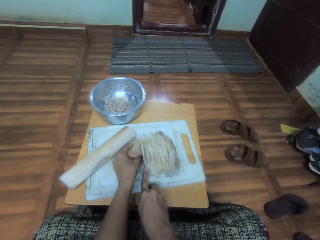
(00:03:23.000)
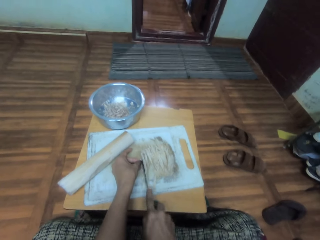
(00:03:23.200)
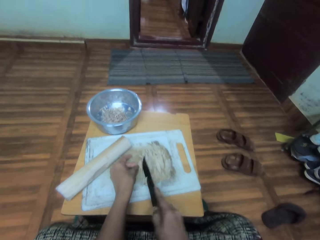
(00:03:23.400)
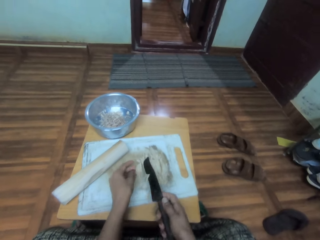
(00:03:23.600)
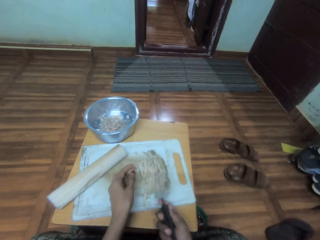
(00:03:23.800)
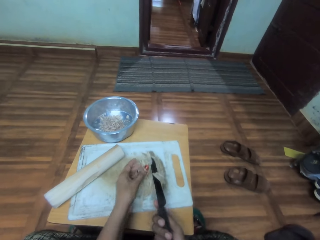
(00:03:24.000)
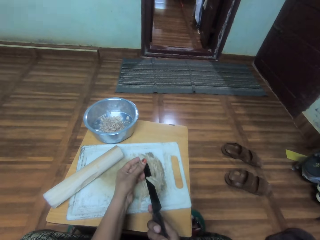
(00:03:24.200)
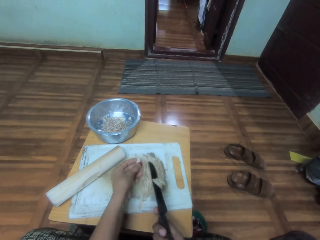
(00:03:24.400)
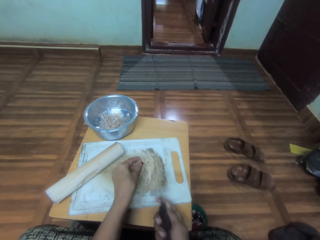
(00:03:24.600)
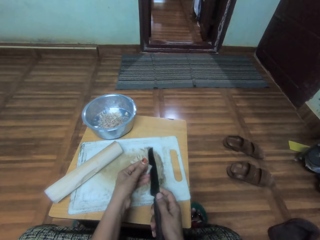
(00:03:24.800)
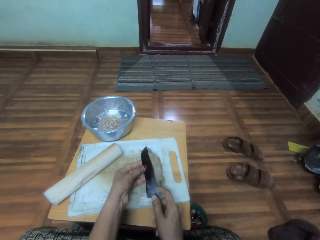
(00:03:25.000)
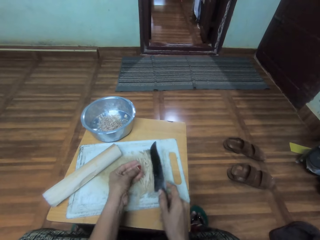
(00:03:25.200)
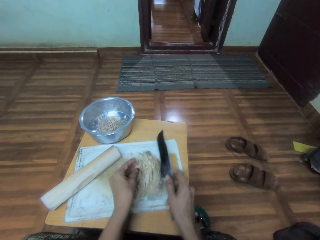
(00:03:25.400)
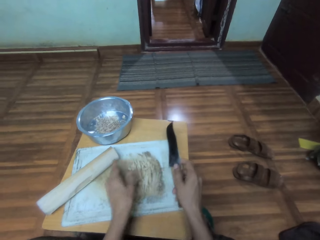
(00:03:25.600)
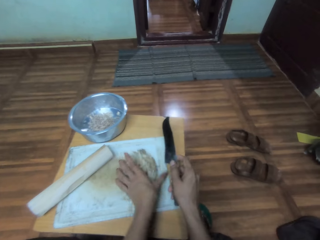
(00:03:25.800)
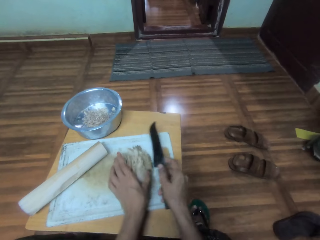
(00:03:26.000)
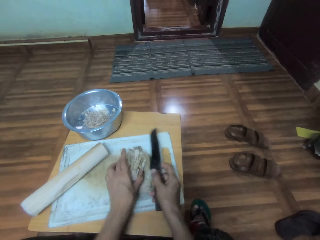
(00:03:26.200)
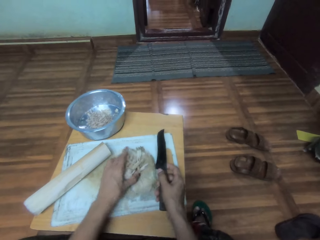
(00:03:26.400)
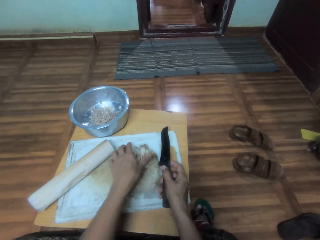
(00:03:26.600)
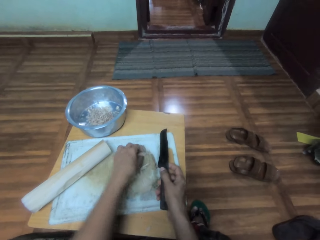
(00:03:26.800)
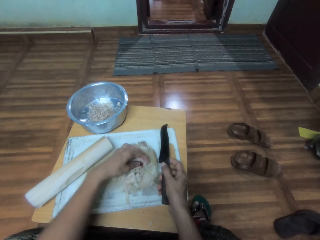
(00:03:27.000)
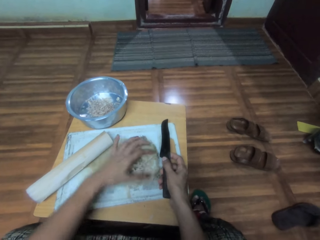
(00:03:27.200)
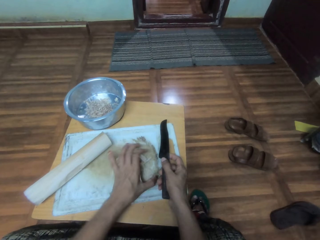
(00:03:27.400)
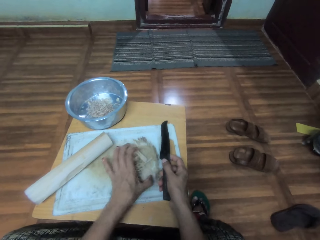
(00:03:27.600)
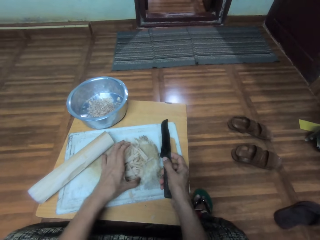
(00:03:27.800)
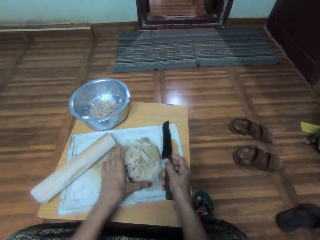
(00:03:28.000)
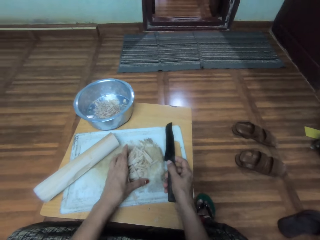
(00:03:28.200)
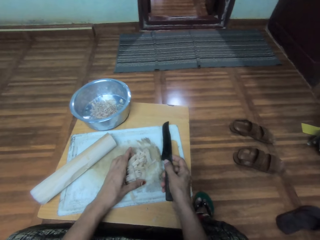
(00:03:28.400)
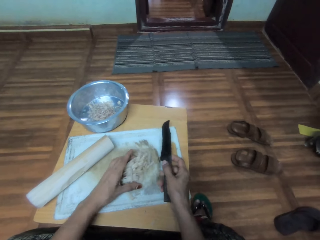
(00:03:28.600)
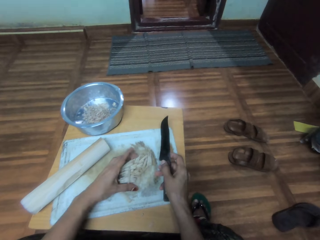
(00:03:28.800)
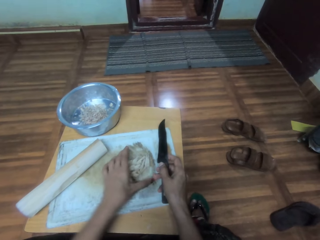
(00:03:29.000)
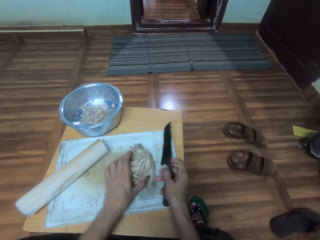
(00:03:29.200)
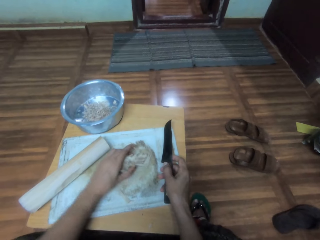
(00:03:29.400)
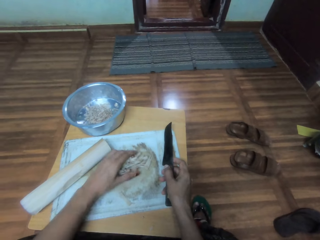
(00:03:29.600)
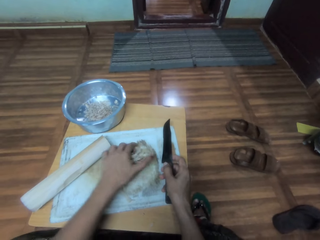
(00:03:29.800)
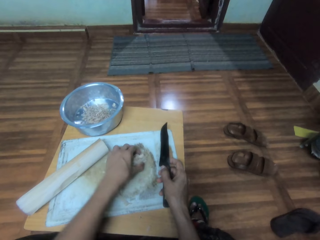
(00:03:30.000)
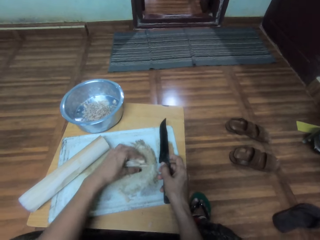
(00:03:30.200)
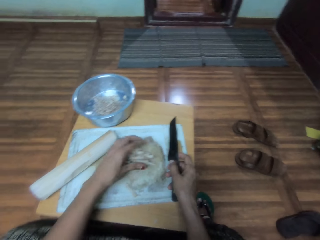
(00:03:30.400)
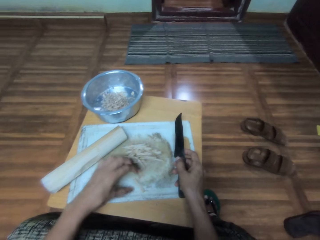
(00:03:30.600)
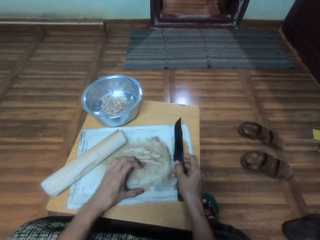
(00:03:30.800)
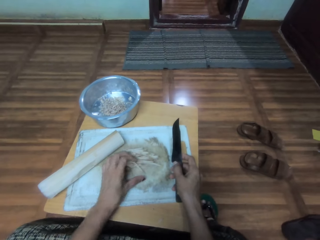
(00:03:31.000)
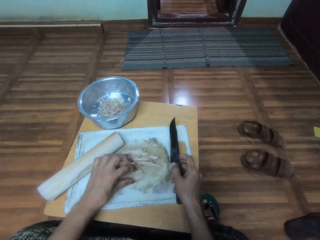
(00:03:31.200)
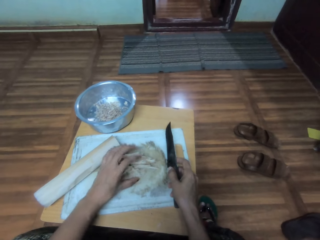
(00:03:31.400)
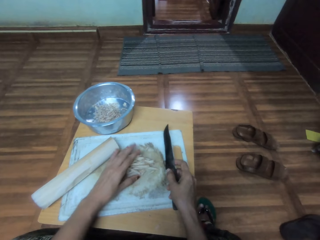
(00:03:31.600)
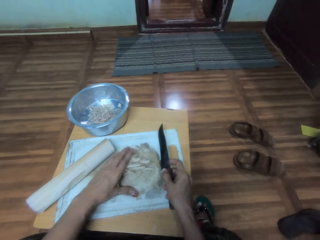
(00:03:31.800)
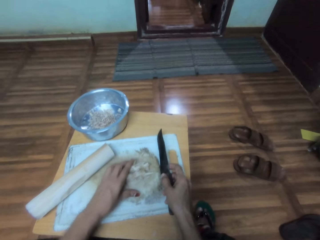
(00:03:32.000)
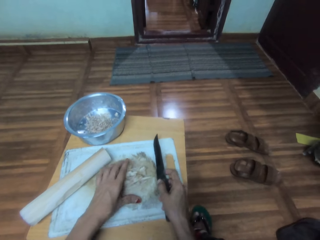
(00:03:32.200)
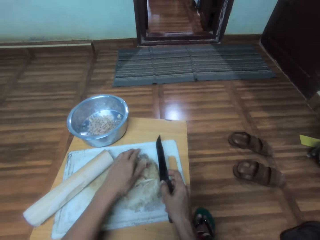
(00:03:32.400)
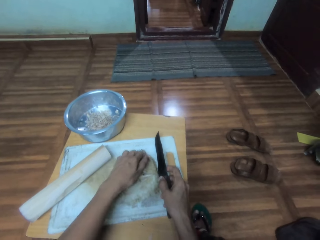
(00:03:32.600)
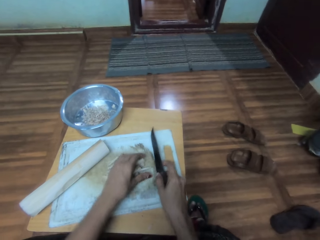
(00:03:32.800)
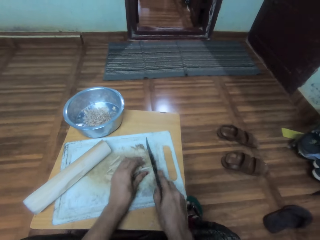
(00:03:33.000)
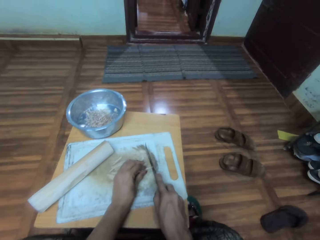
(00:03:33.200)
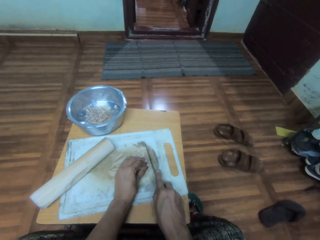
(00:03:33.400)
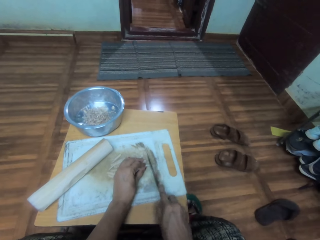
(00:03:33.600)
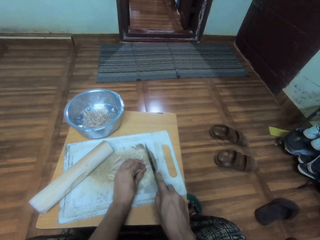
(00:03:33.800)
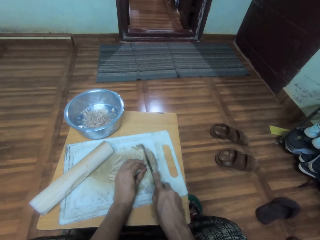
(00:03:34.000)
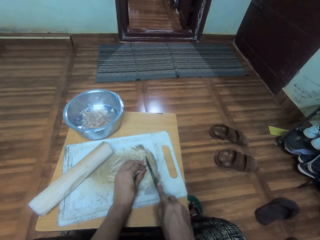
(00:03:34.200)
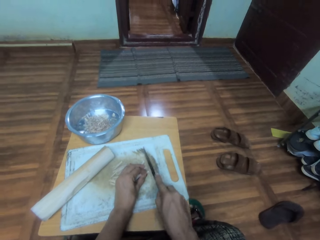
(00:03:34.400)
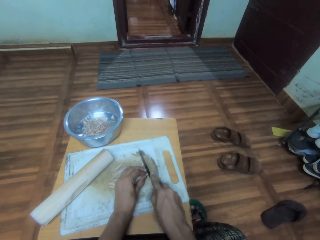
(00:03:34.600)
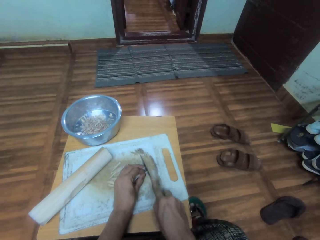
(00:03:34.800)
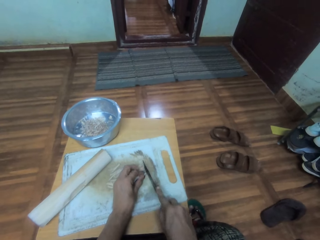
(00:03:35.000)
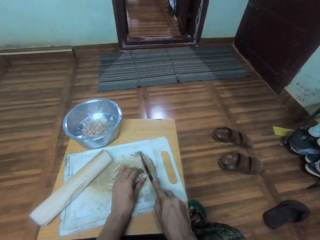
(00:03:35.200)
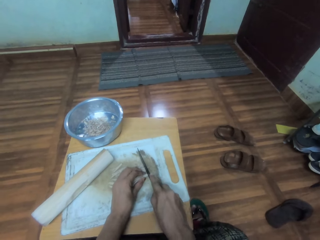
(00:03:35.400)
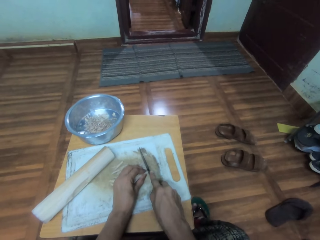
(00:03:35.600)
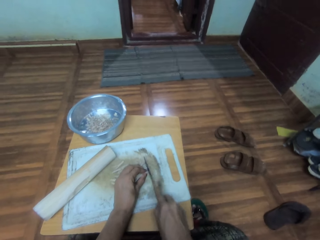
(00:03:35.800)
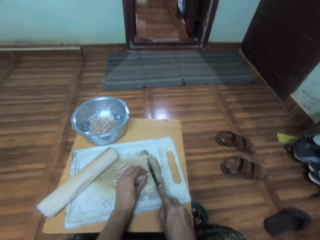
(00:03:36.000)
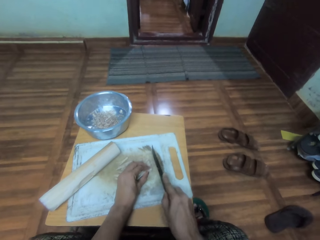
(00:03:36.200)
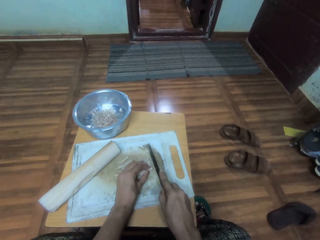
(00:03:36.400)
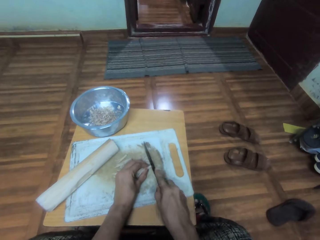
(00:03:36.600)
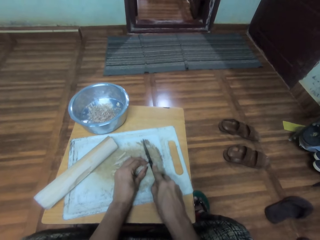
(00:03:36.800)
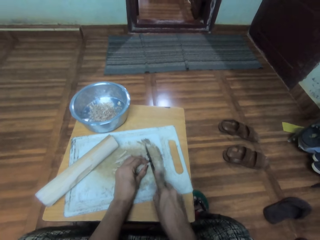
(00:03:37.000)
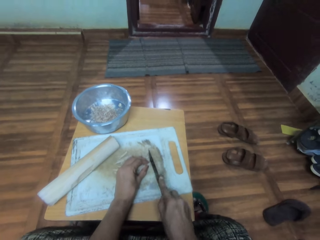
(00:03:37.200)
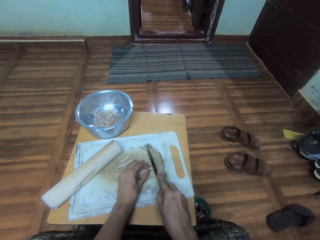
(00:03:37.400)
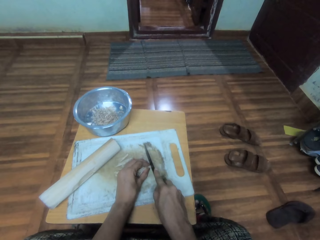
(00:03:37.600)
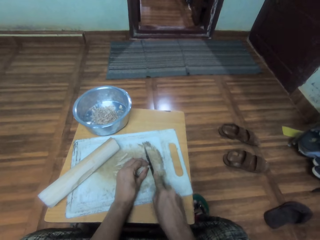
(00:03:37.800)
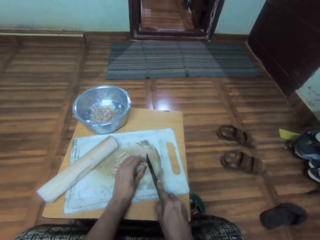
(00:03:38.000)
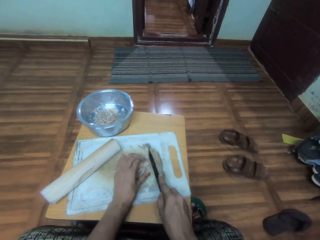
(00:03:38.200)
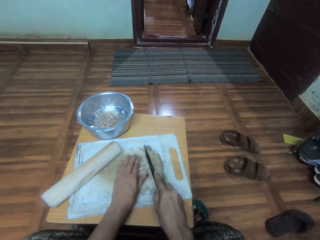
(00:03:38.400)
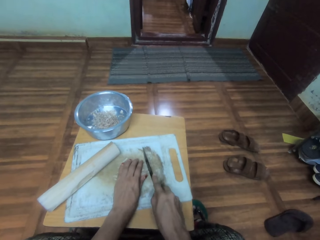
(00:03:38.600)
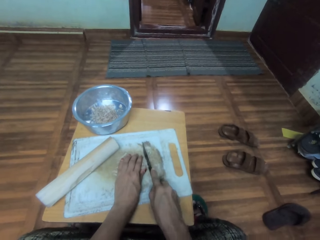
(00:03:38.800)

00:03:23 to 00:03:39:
The camera wearer removes cassava pieces from the knife with a finger. They hold something on a chopping board. They adjust the cassava pieces on the chopping board. They cut the cassava pieces with the knife.

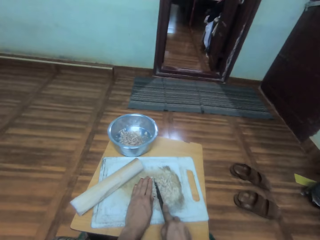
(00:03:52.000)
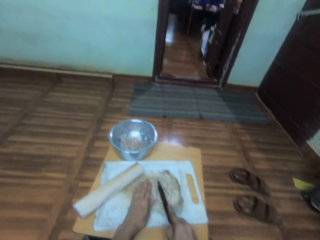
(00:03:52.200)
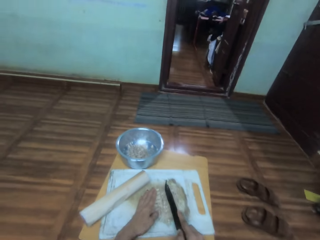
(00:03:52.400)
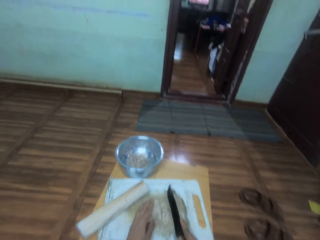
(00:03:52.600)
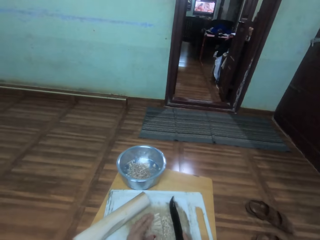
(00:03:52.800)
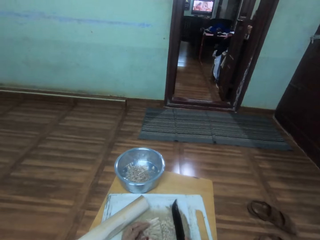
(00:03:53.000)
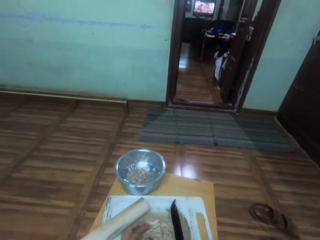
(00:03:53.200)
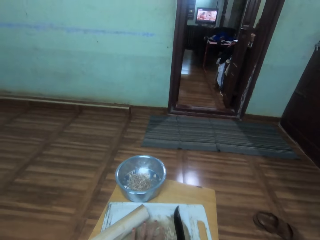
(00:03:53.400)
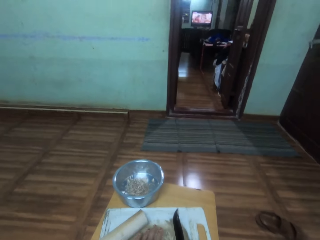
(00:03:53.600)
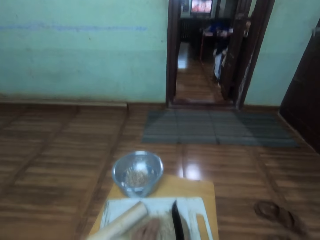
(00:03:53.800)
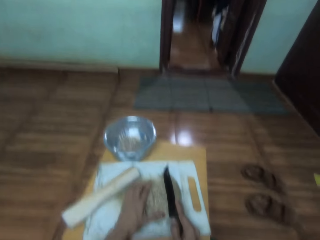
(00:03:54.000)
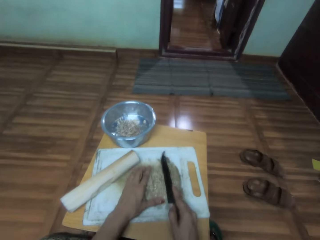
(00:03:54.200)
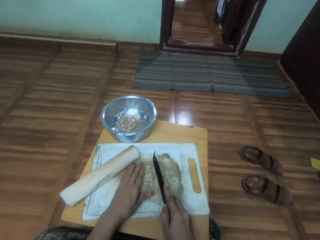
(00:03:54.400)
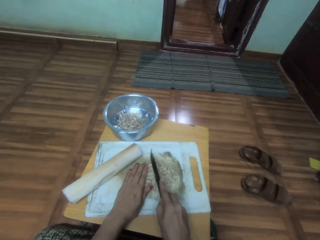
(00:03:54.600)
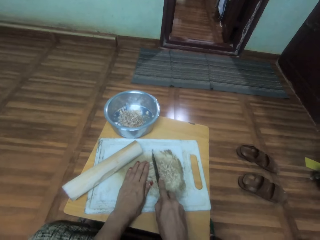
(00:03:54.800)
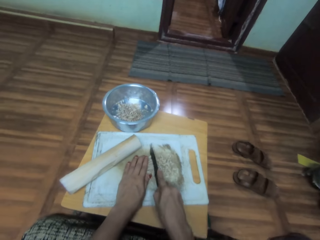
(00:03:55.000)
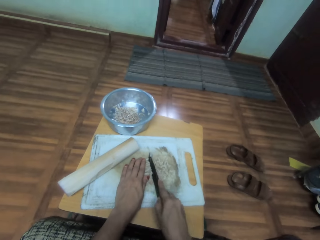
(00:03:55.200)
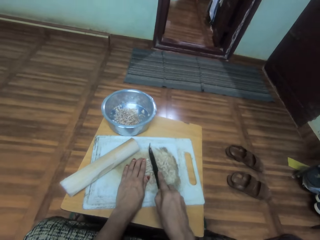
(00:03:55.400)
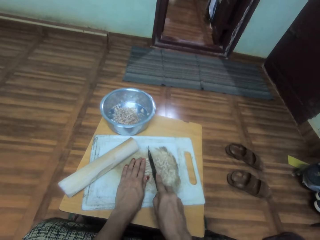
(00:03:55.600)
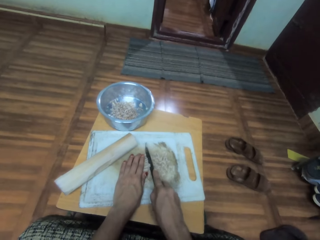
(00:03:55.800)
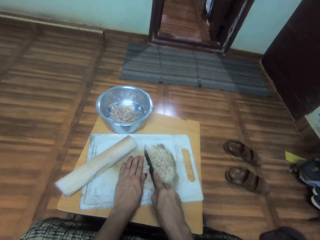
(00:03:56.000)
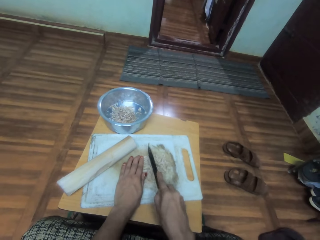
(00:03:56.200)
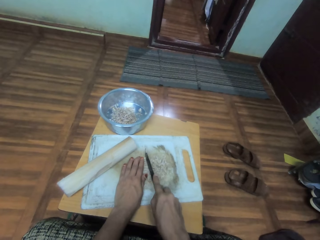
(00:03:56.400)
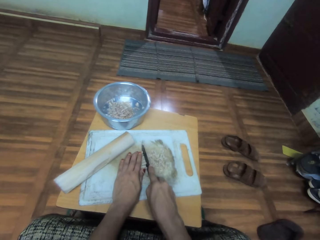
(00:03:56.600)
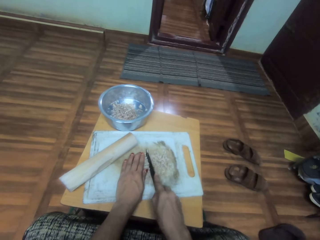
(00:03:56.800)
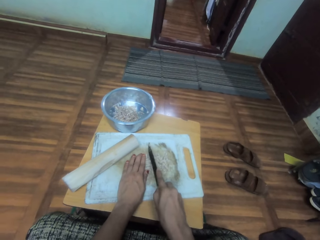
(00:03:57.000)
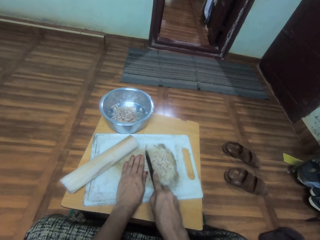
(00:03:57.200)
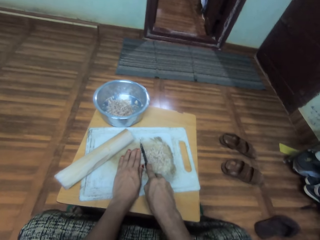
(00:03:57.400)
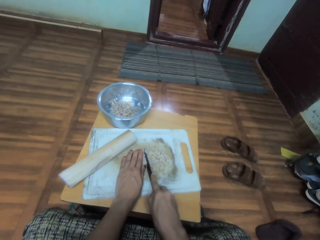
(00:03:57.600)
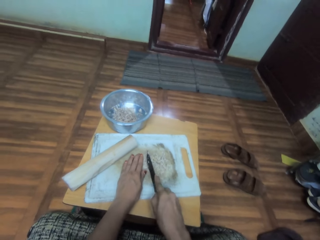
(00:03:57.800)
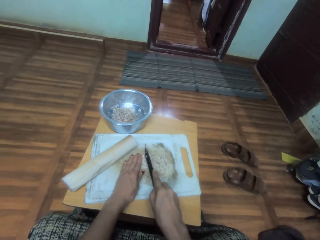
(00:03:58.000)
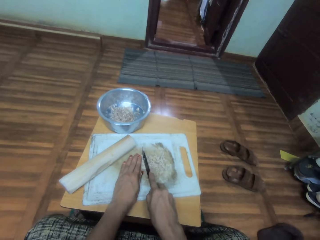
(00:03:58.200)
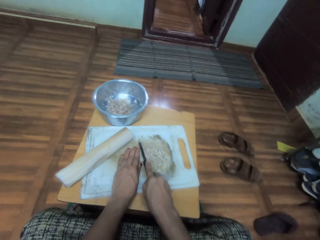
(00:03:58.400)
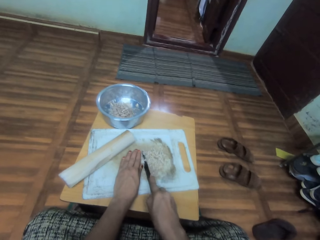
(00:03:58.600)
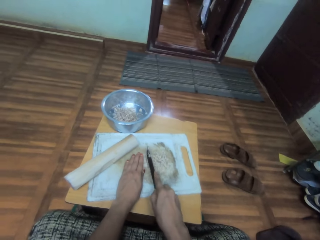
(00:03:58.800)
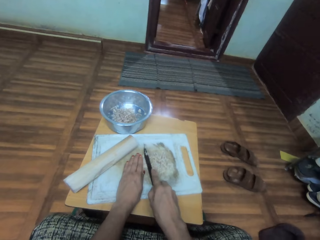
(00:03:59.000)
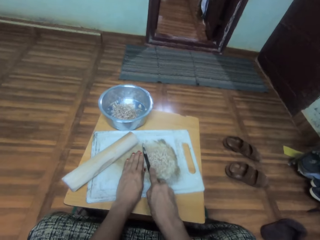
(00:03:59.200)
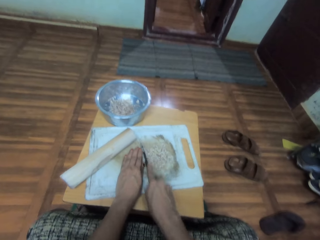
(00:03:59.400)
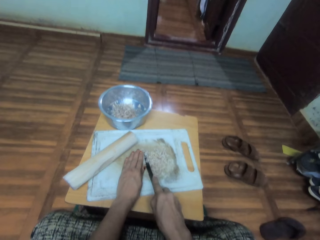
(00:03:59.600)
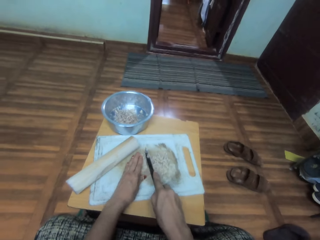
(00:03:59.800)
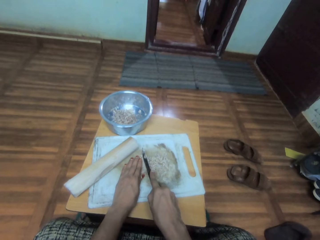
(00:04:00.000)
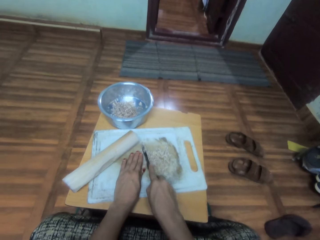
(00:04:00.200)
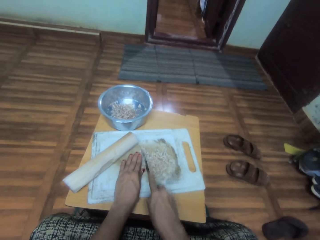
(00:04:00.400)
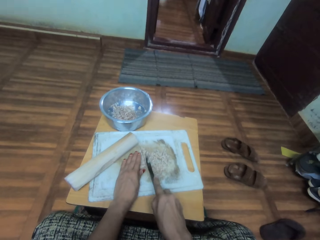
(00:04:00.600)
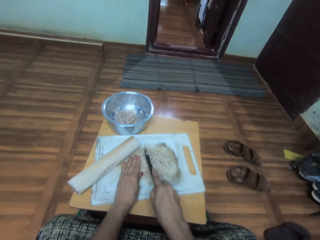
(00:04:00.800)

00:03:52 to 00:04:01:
The camera wearer looks around in the house. They cut cassava pieces with a knife.
